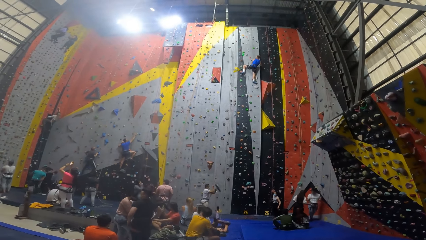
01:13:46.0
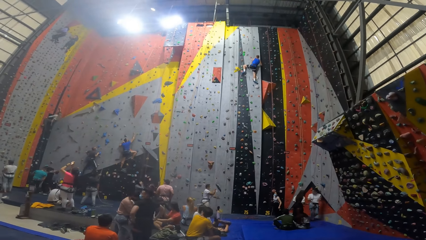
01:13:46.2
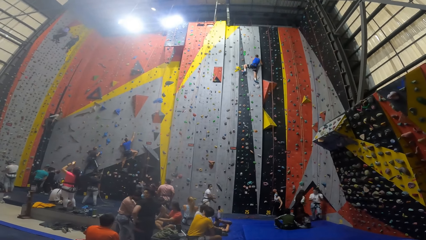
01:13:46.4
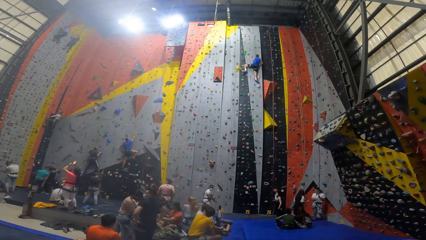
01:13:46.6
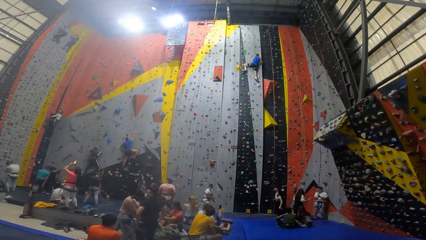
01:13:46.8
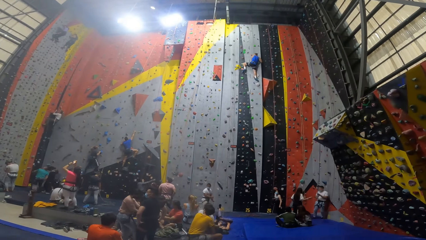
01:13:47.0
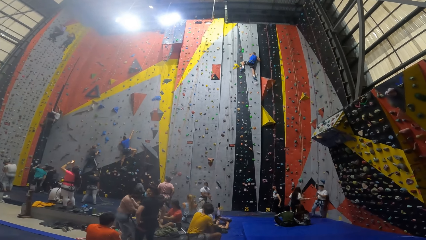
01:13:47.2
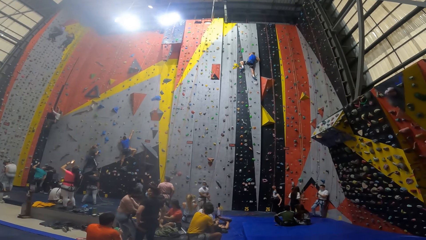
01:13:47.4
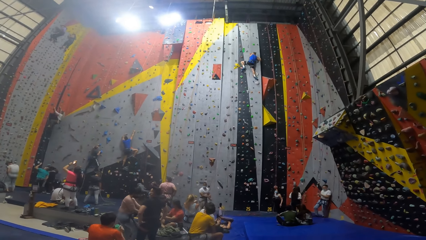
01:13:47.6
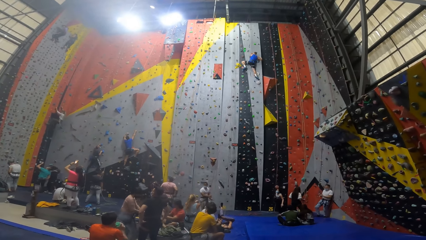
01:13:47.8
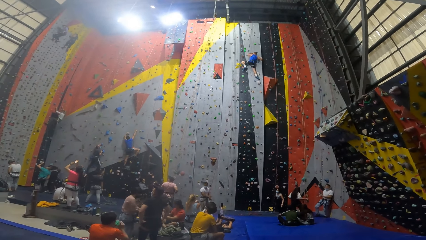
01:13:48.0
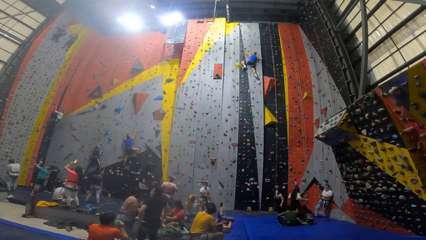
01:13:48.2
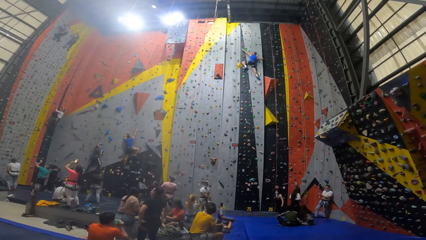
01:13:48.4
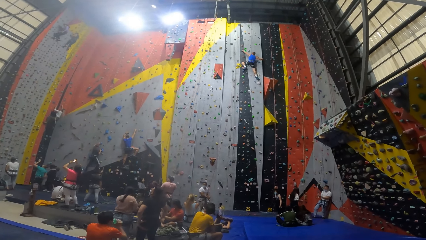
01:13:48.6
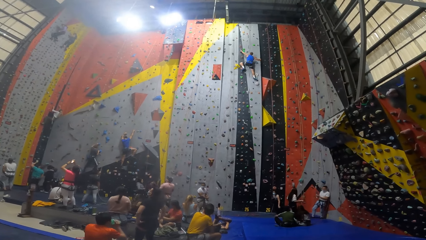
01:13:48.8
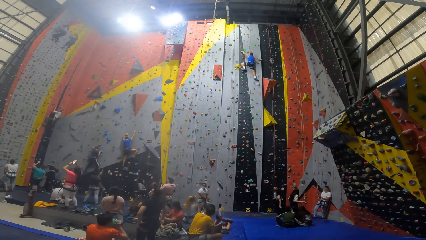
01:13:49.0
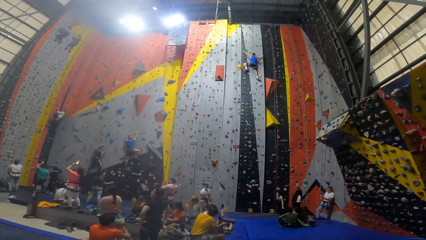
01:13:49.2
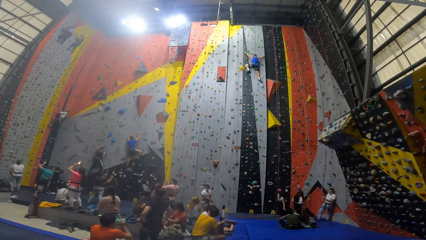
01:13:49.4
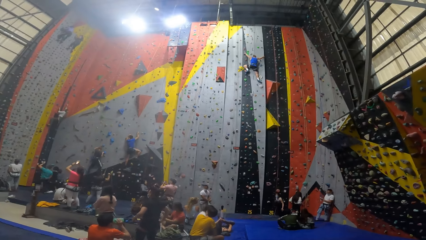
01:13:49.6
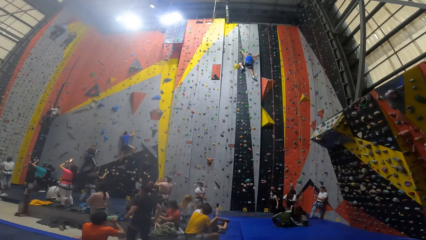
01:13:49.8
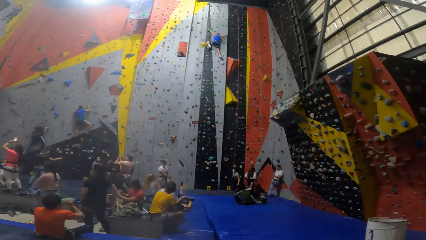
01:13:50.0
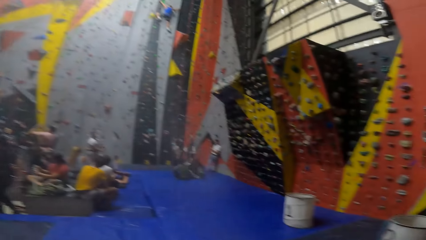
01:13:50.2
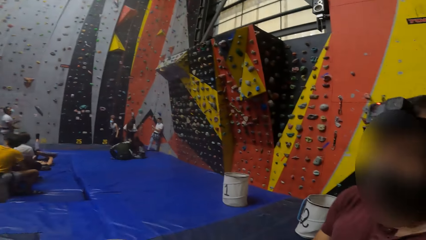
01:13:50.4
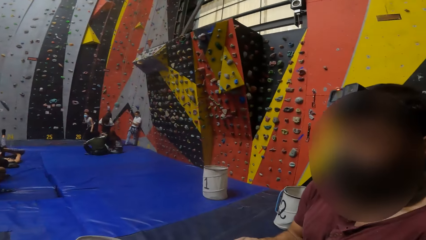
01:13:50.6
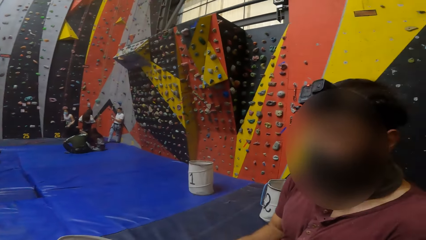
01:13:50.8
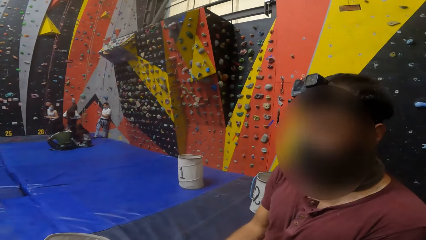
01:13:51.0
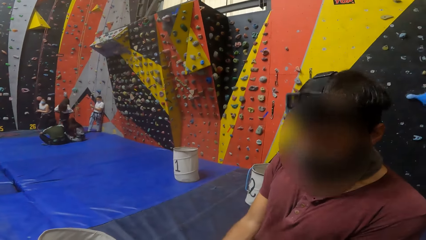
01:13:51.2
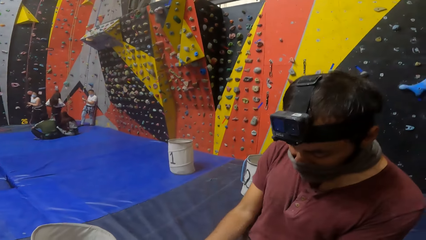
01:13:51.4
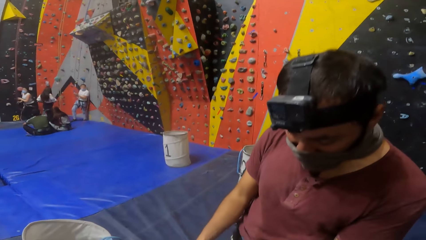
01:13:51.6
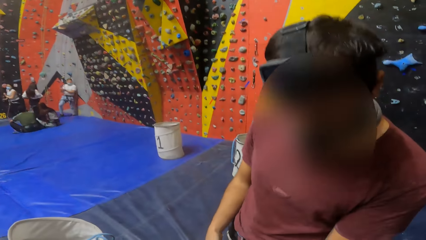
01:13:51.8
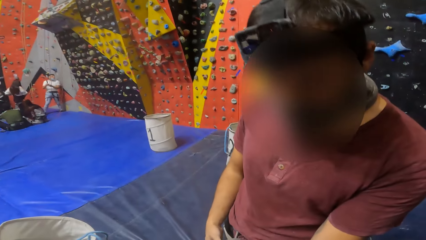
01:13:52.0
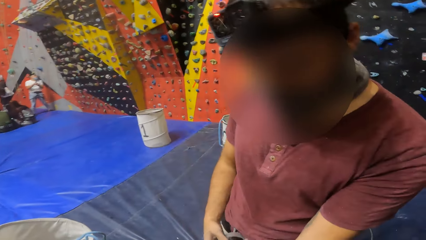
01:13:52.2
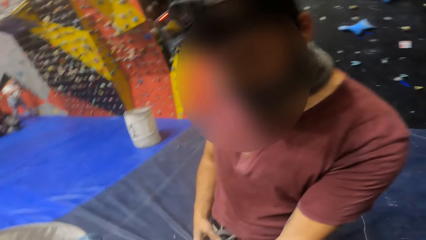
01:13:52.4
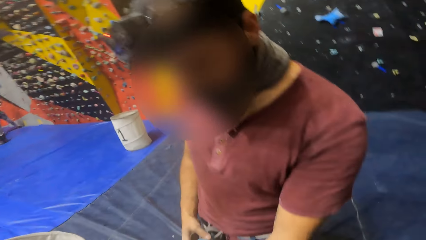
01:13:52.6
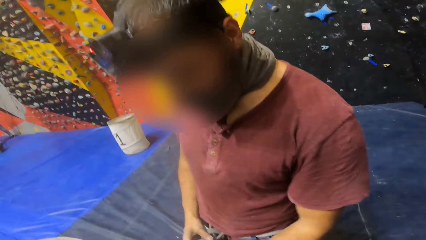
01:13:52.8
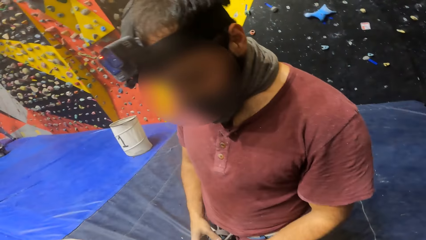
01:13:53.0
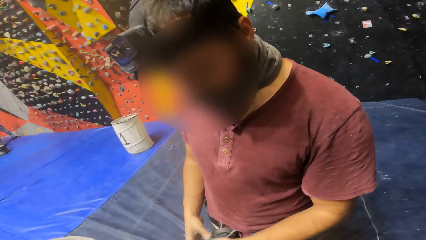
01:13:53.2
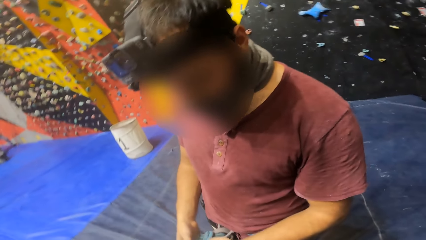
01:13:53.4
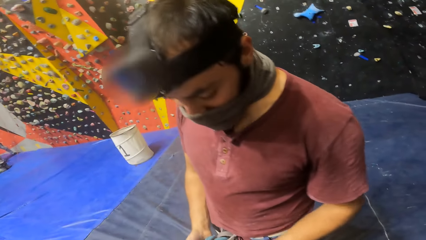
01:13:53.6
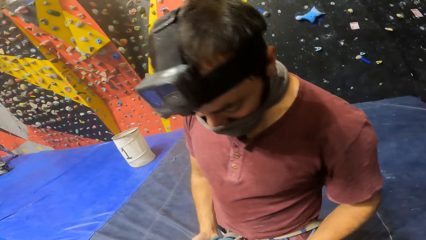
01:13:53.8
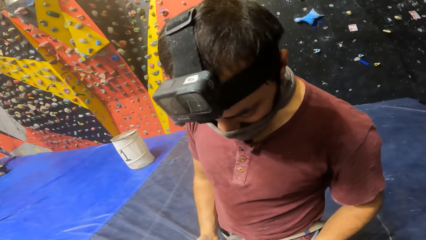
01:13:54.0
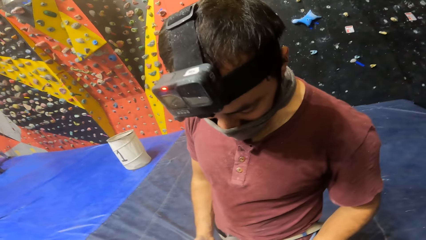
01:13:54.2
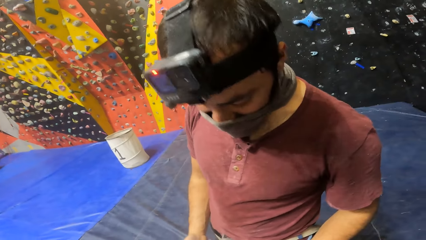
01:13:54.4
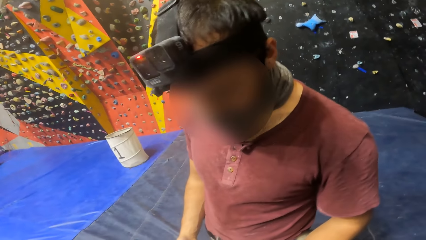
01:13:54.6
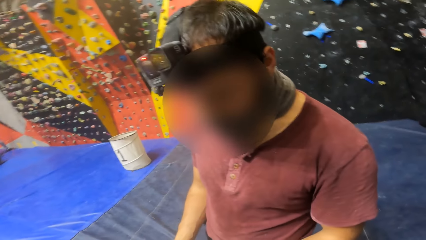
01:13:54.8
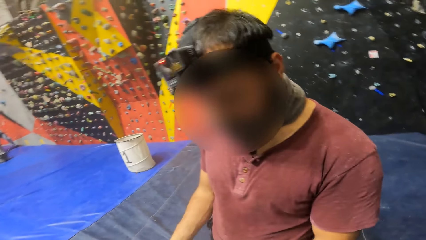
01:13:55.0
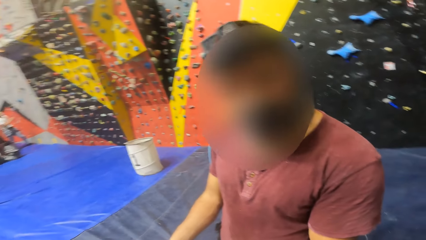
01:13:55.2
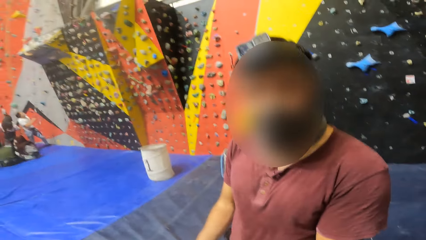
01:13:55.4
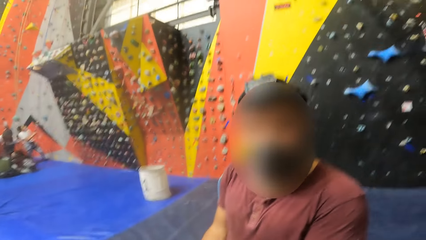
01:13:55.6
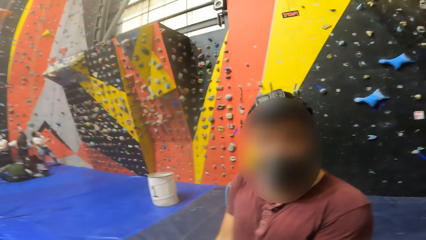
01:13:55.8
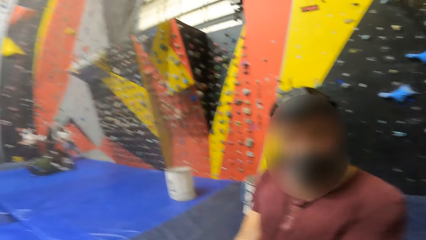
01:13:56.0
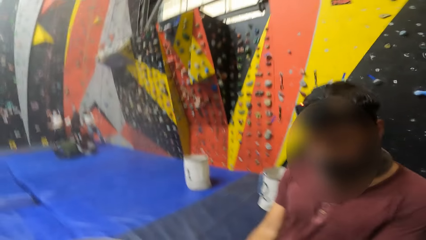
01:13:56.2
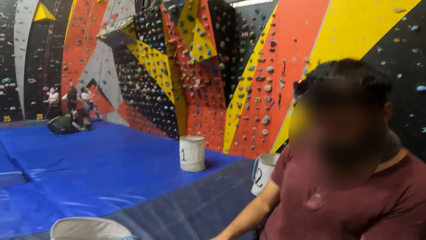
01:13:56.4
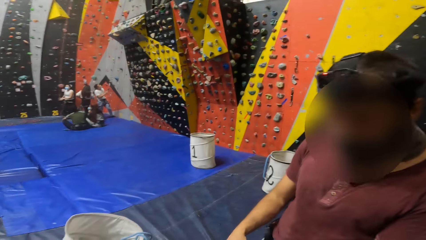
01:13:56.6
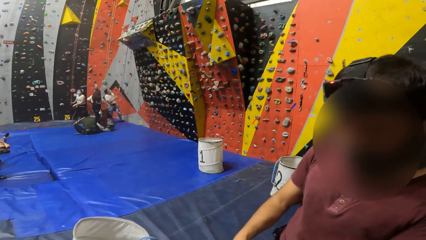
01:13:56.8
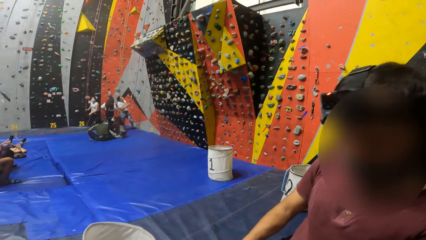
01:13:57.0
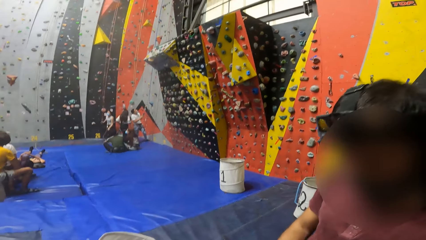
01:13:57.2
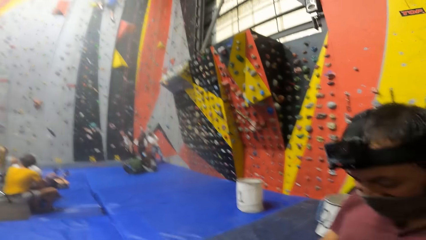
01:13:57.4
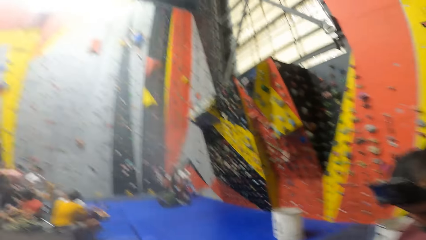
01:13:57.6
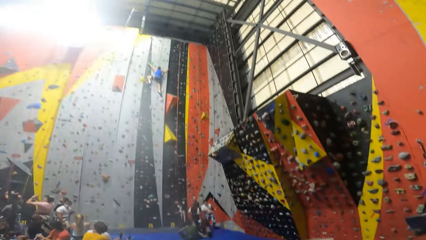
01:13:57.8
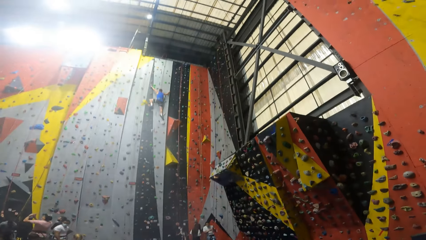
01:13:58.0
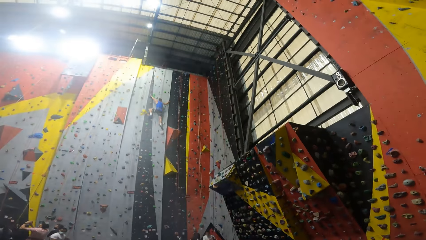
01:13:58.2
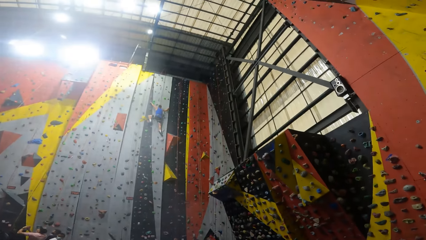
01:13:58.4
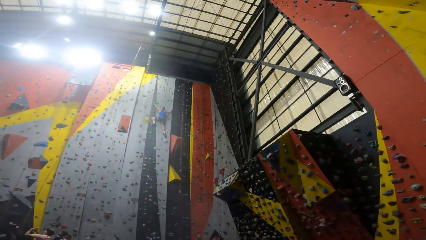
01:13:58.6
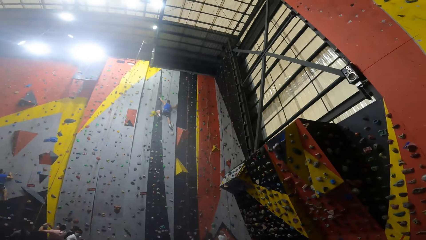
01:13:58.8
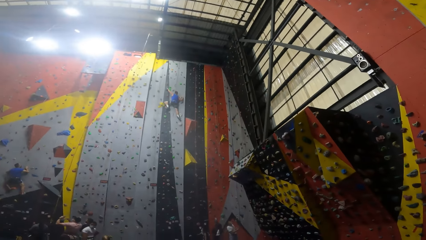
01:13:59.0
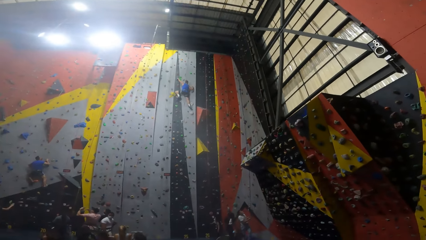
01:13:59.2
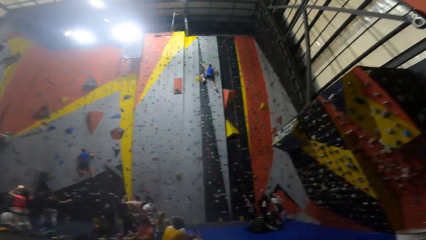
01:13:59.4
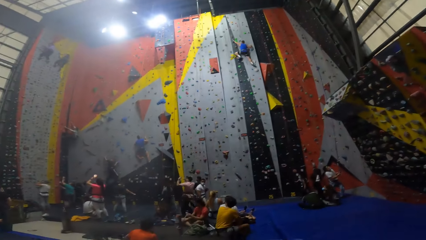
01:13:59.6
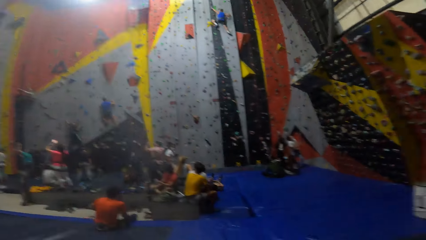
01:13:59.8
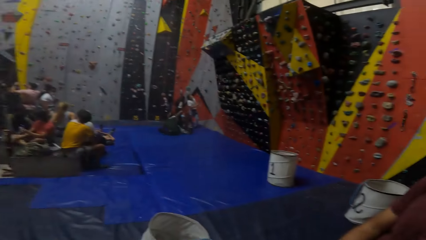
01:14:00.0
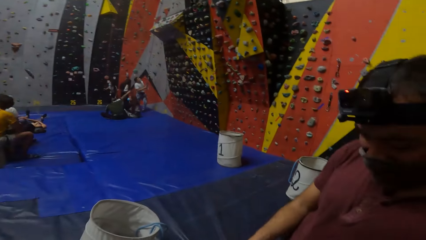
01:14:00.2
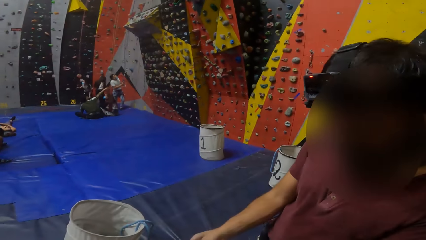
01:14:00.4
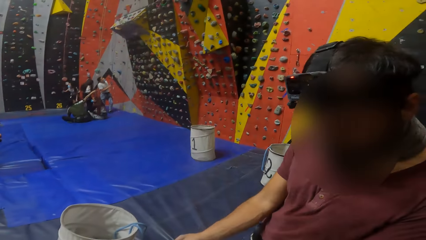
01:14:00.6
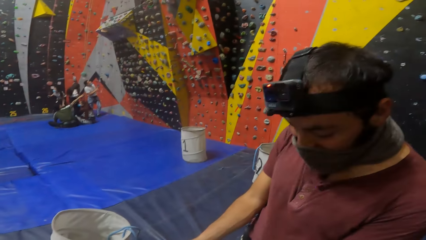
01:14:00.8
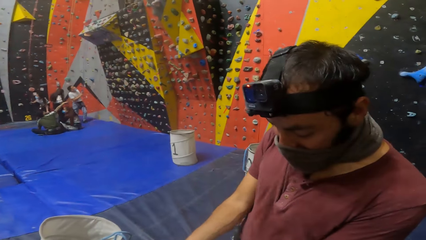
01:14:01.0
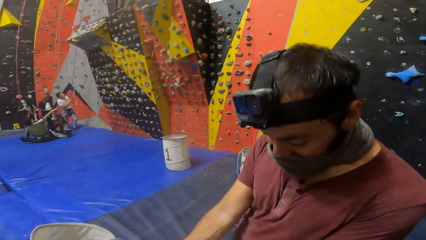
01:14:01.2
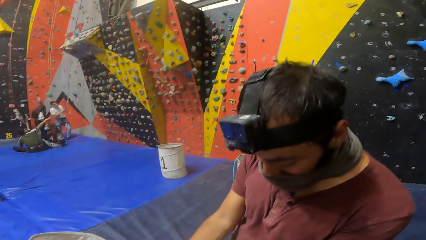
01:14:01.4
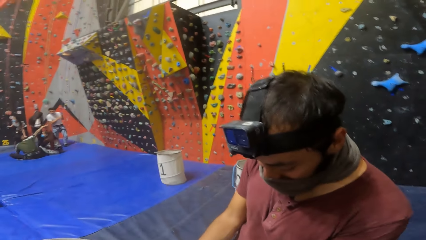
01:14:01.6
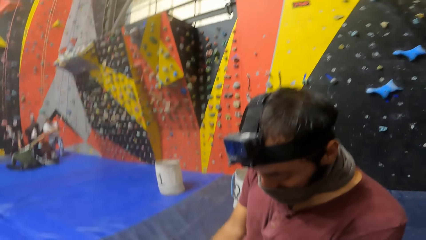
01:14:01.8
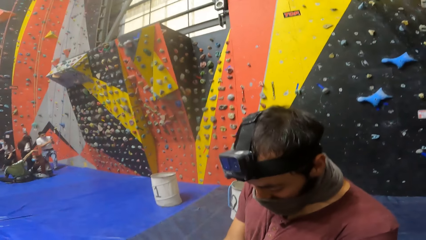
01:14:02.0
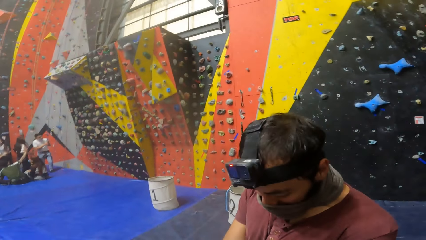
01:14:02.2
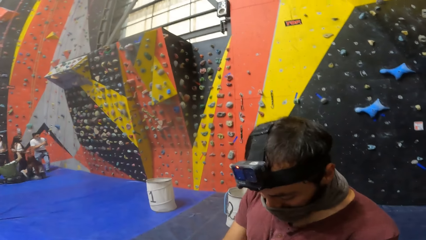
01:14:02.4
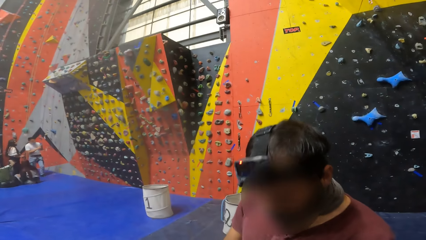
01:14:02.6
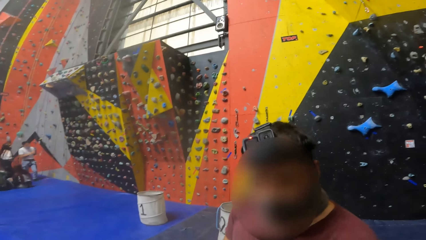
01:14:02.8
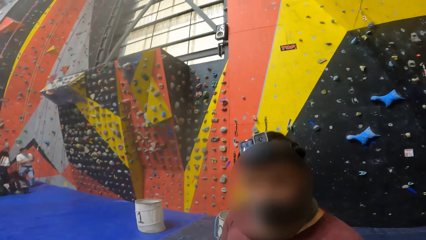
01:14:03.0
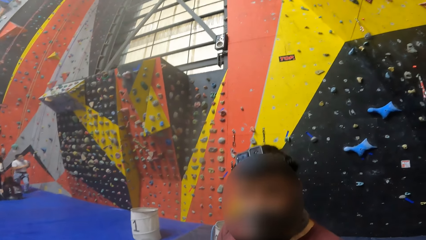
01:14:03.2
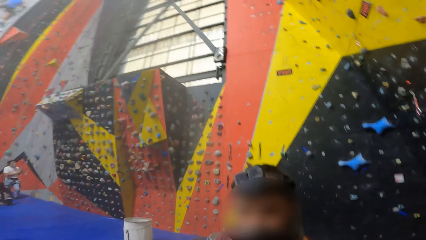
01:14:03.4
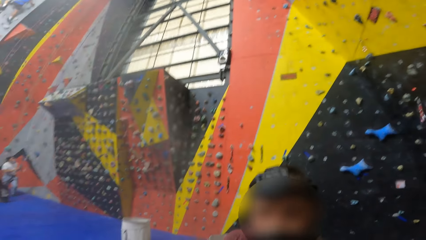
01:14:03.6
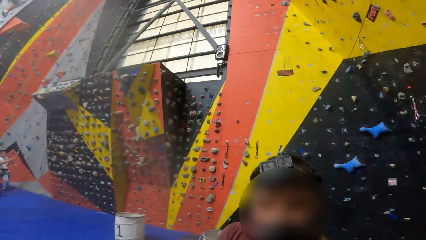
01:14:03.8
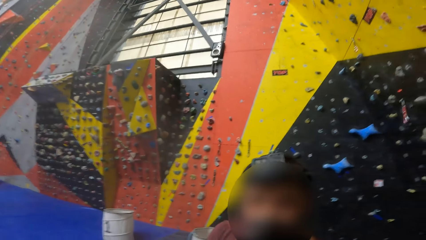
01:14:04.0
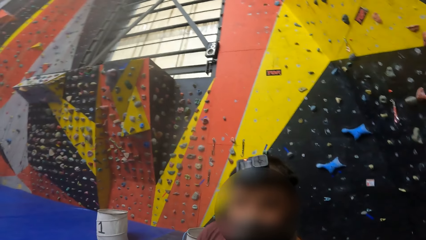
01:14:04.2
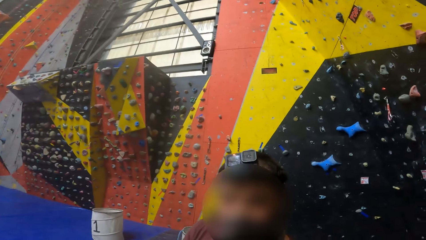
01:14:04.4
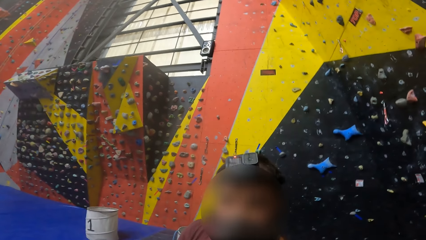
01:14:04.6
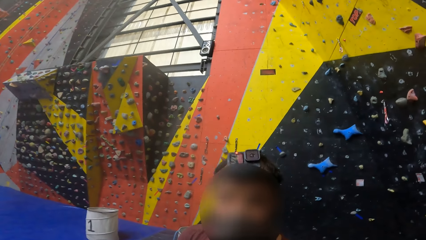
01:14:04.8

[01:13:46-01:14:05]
The camera wearer looks around. They converse with a man. They look up the wall. They converse with the man.
